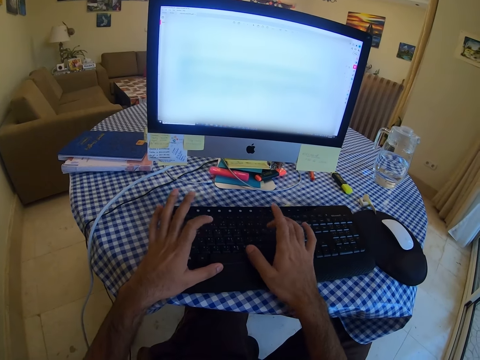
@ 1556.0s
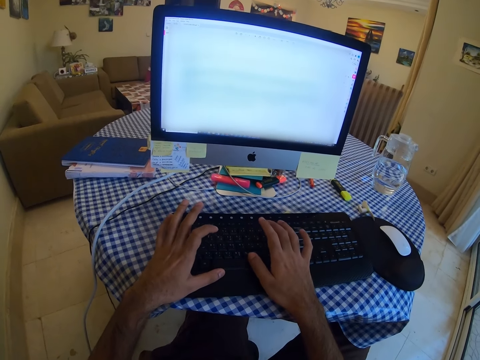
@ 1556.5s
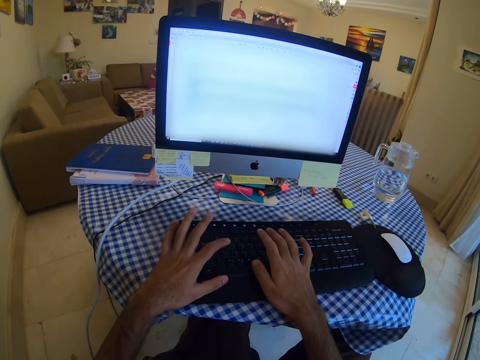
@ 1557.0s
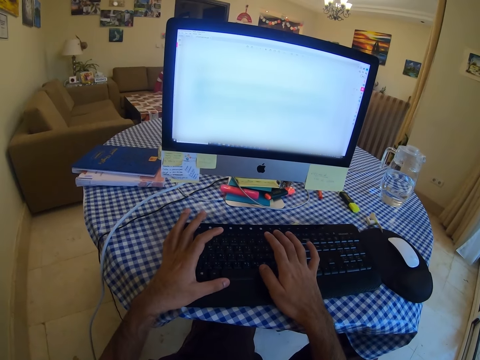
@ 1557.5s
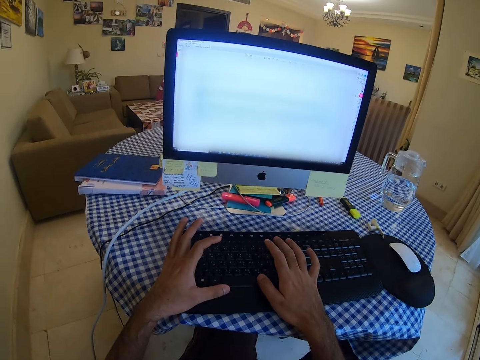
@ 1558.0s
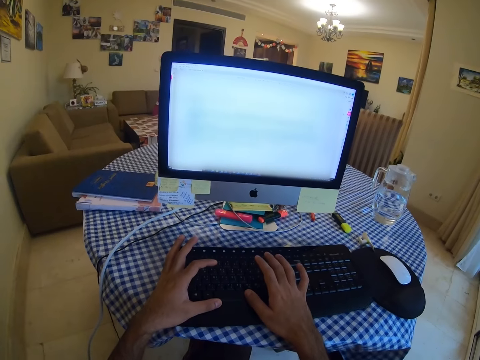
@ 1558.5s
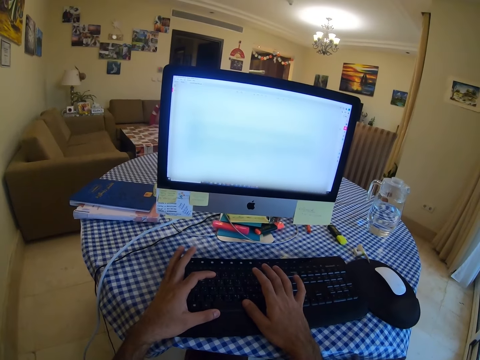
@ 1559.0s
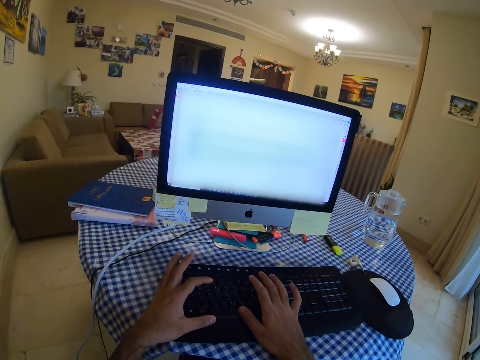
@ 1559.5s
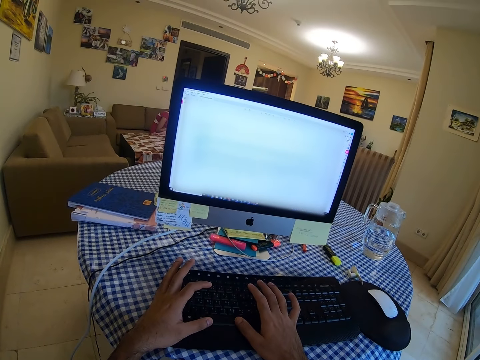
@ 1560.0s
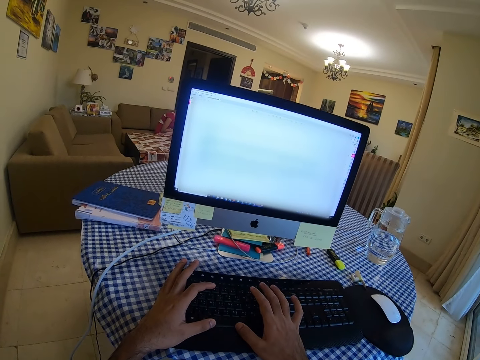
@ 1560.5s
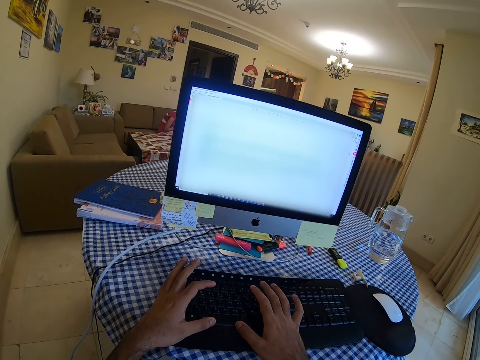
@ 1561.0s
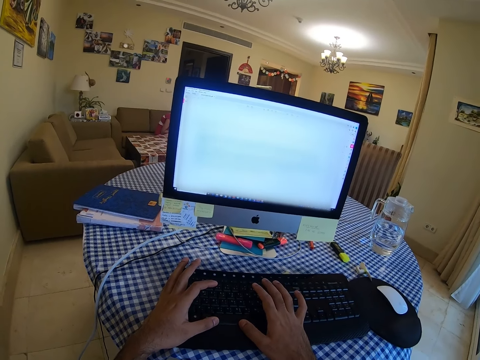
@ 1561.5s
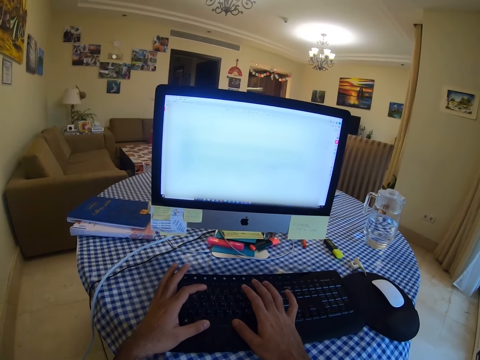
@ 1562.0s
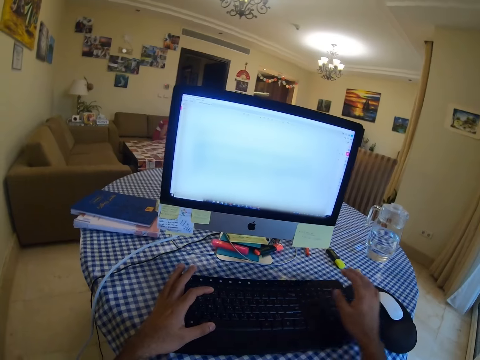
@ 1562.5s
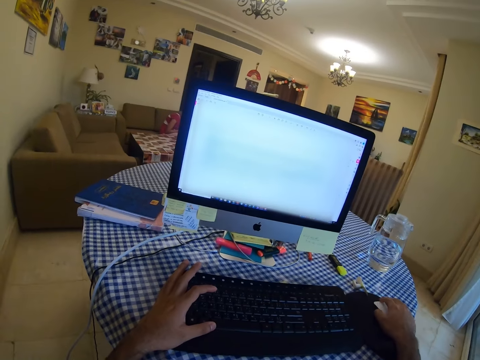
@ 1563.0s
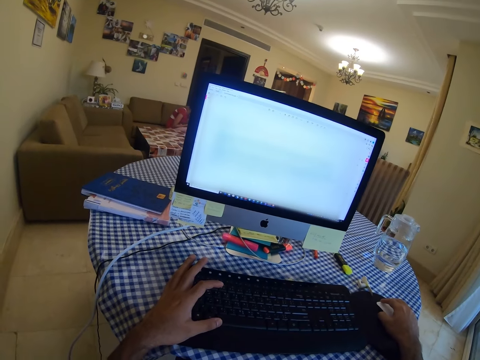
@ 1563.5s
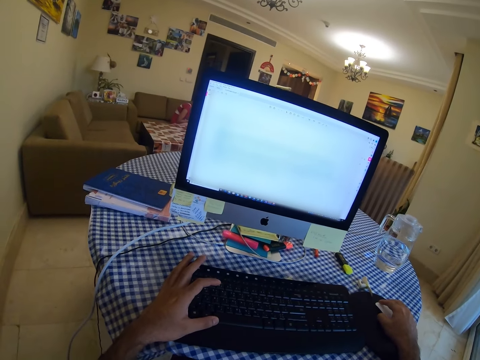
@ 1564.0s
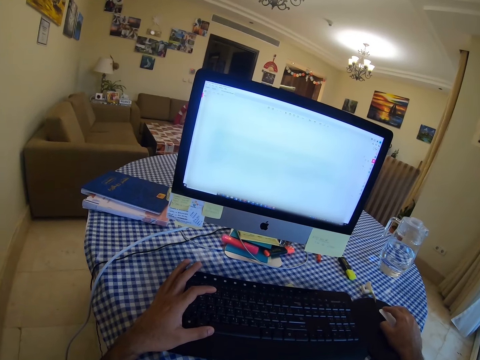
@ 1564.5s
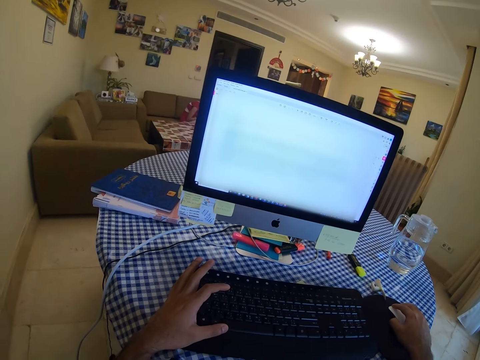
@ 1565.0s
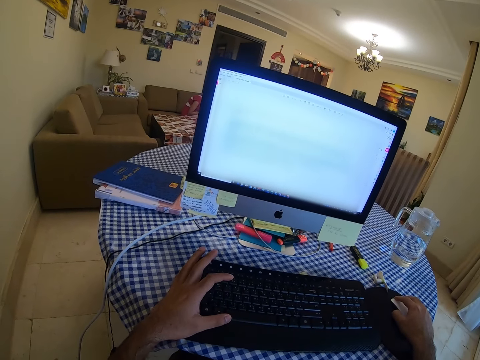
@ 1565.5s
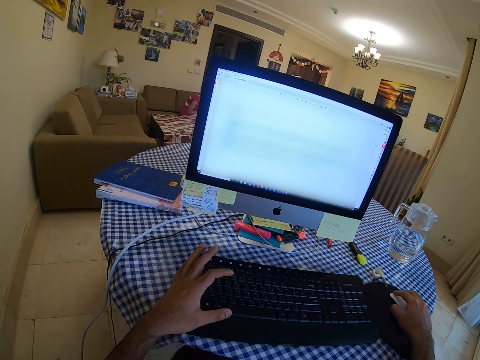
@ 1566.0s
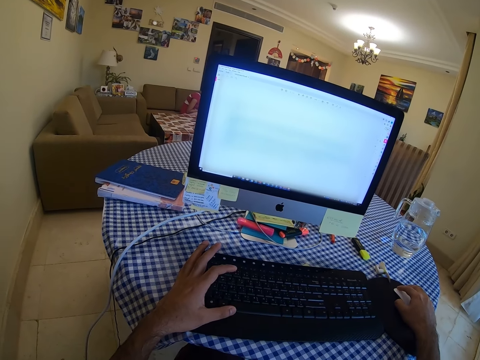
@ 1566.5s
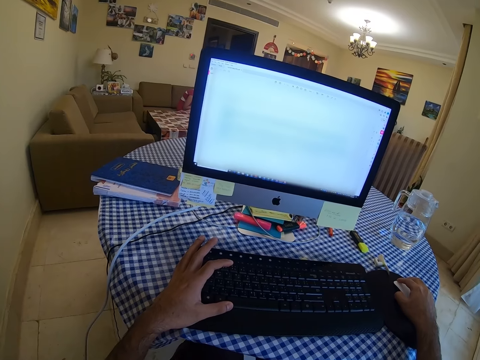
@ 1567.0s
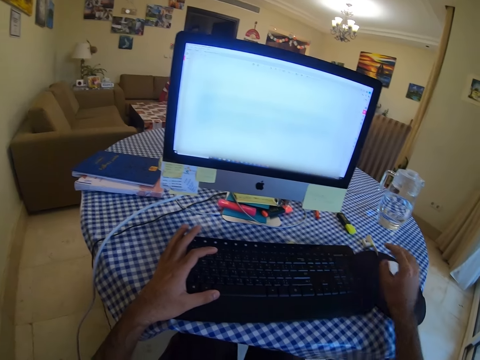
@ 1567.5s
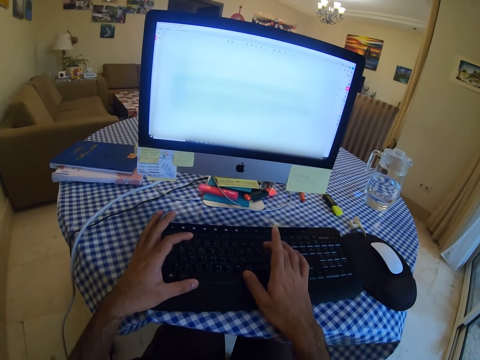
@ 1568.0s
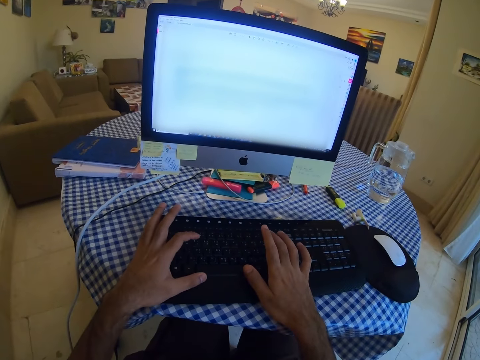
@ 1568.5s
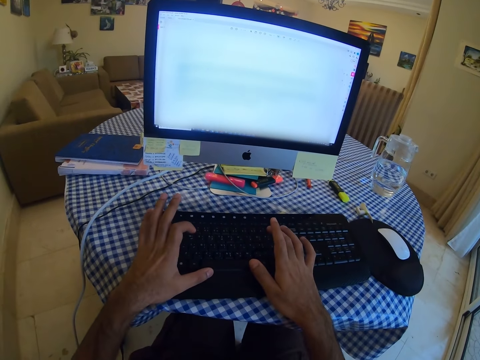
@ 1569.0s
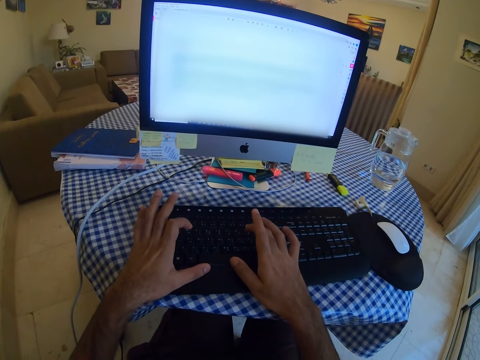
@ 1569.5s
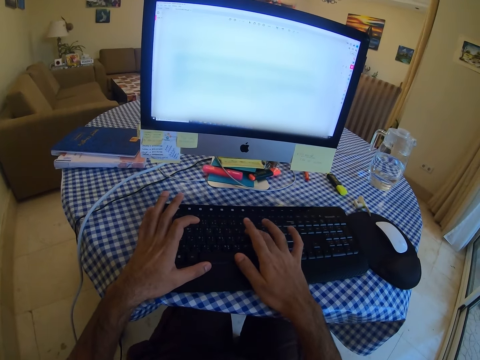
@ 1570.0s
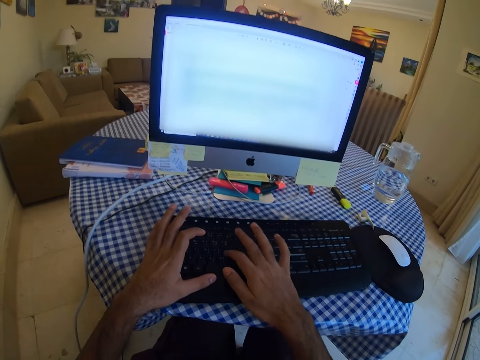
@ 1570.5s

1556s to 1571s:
The camera wearer holds a mouse. They scroll the computer with the mouse. They type on the keyboard.

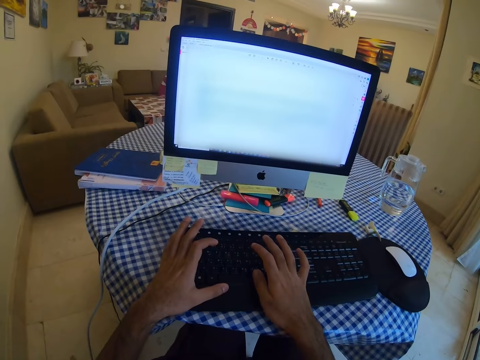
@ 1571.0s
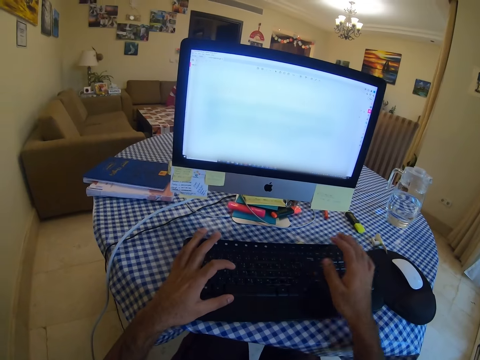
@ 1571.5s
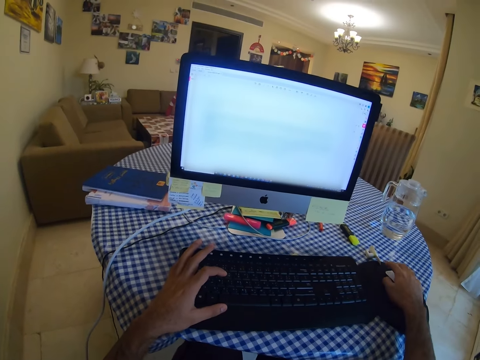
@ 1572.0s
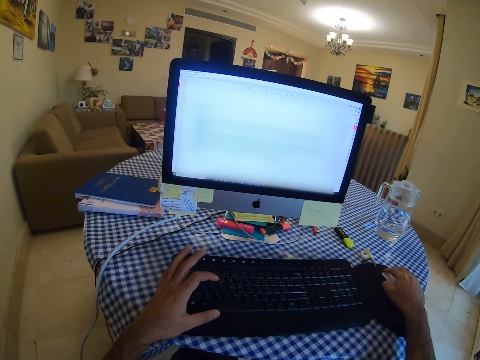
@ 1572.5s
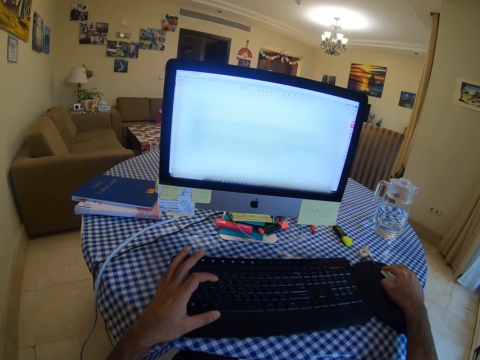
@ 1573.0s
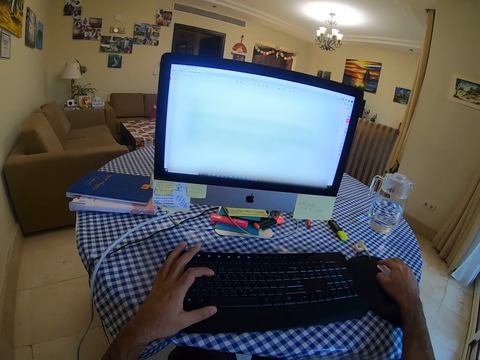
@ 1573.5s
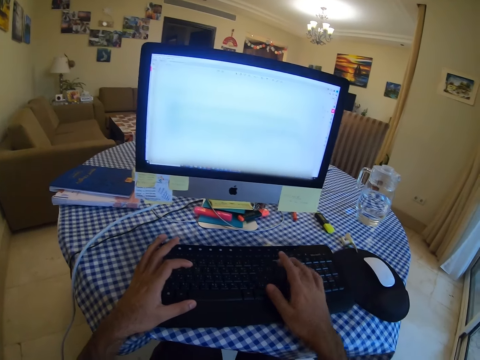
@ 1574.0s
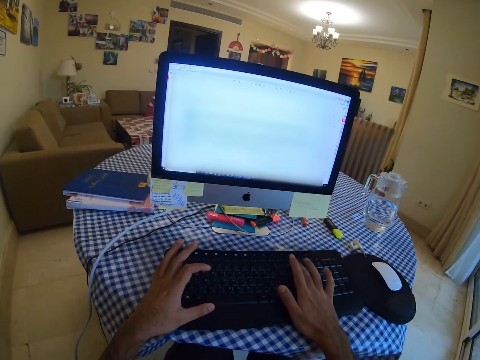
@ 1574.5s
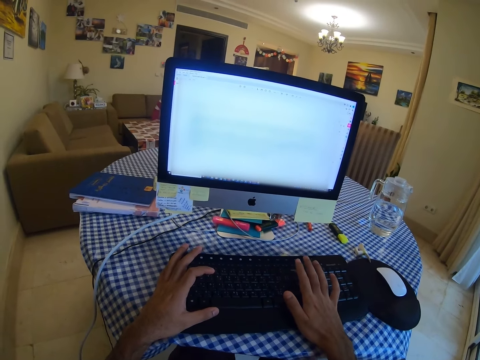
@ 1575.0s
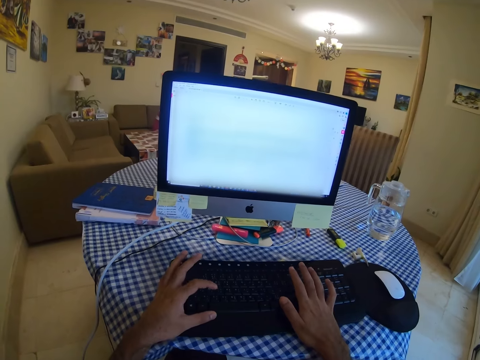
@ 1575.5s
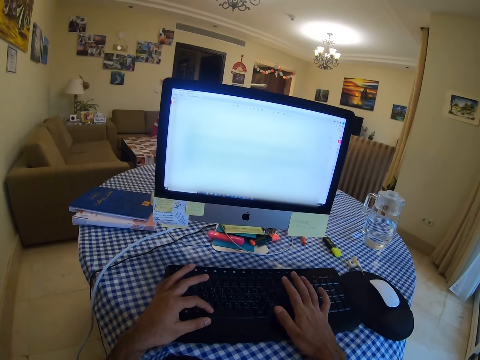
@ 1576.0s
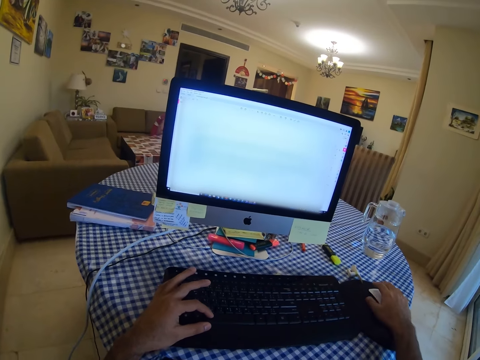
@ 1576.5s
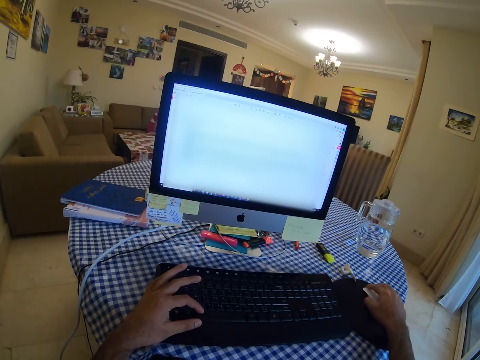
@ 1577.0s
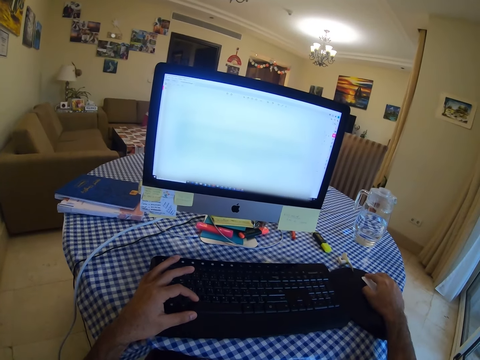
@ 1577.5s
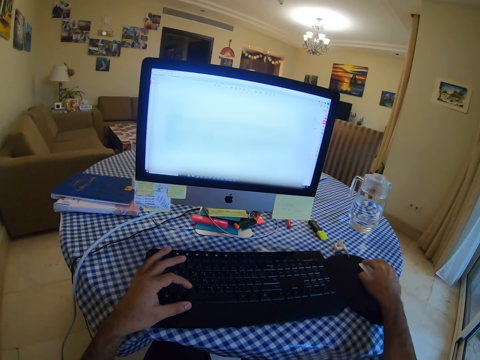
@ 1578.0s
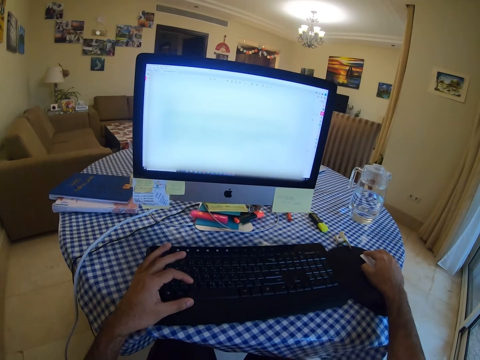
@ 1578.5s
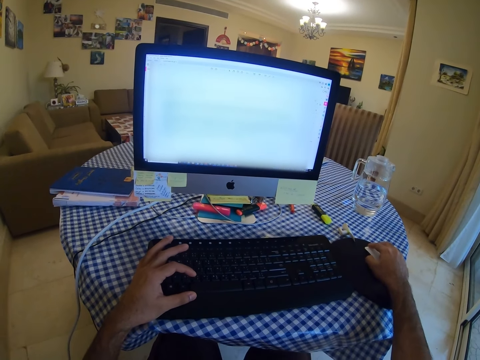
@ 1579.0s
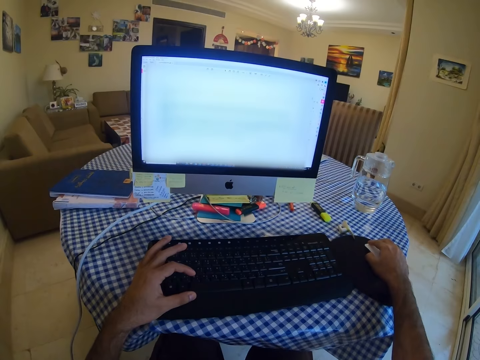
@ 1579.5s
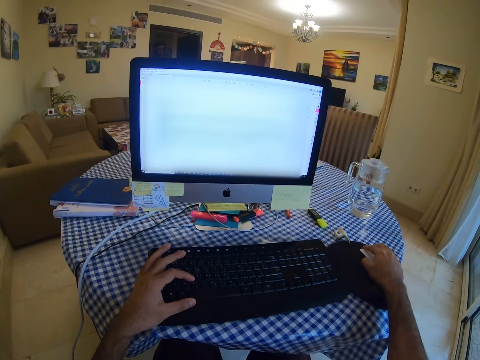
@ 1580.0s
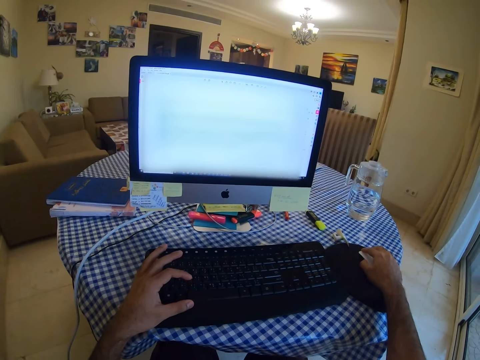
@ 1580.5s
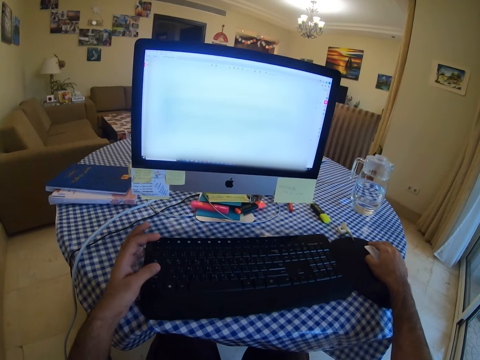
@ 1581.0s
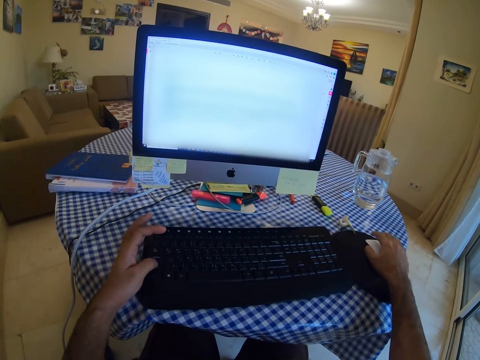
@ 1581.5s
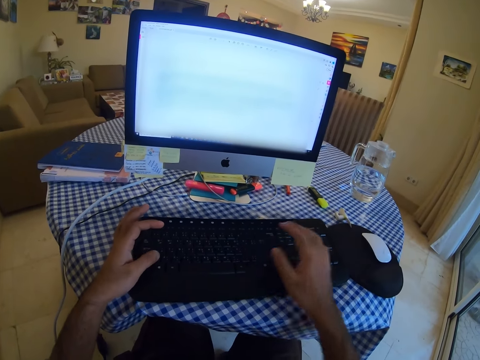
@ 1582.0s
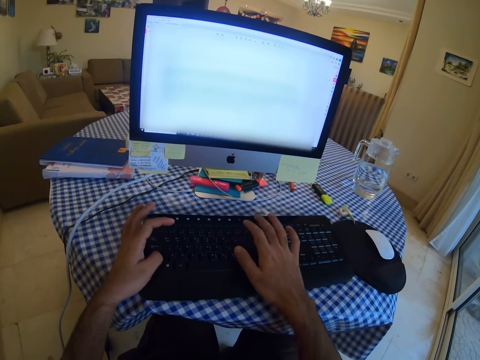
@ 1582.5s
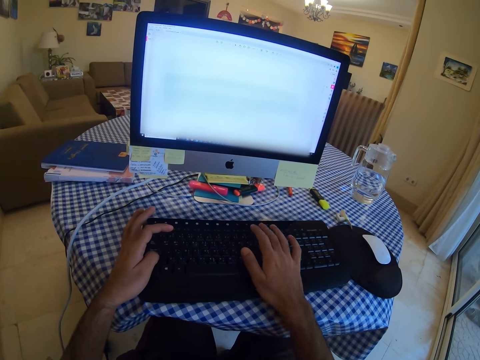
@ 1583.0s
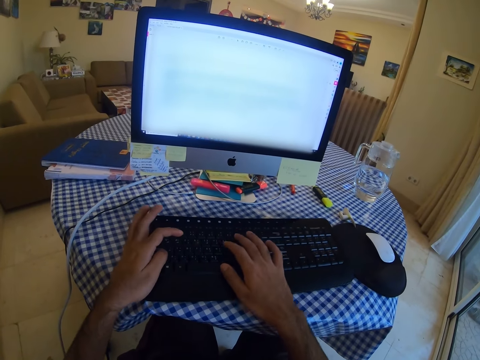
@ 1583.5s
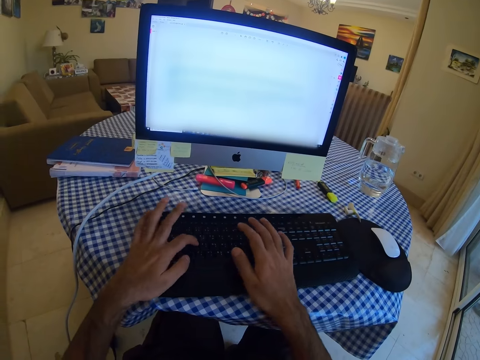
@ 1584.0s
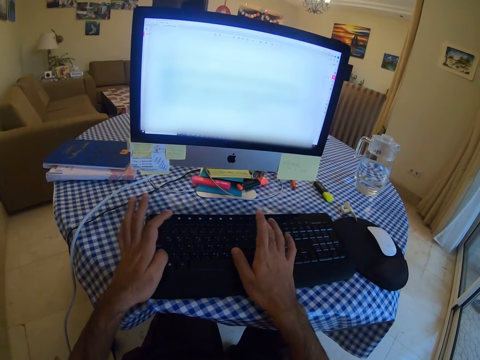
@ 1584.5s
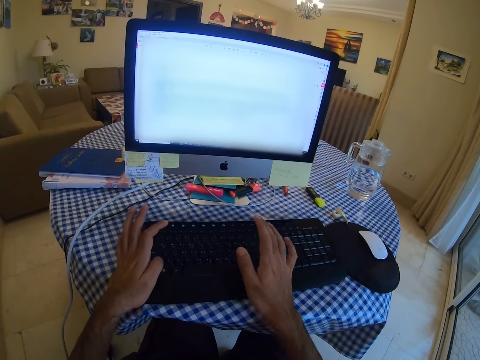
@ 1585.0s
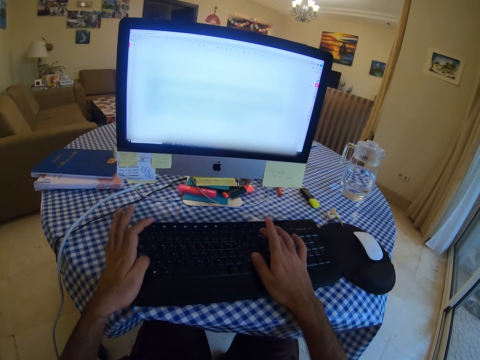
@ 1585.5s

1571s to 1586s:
The camera wearer holds a mouse. They scroll the computer with the mouse. They type on a keyboard. They scroll the computer with the mouse. They hold the mouse. They type on the keyboard.
